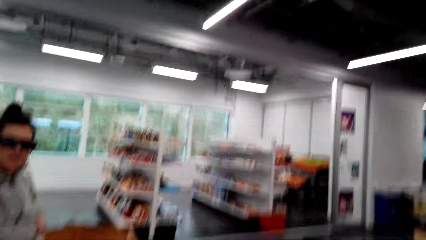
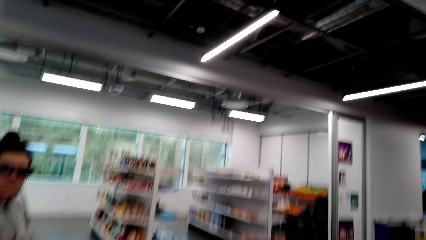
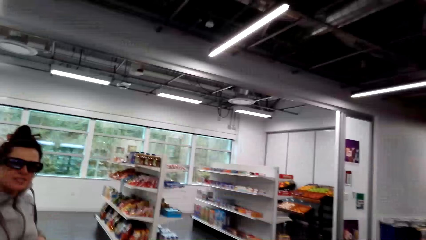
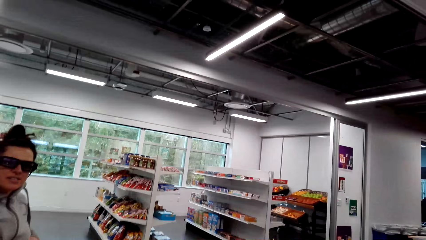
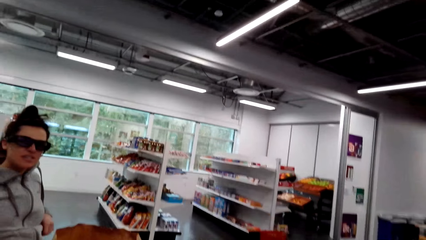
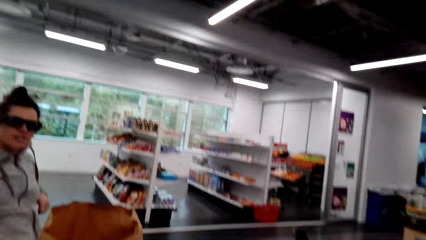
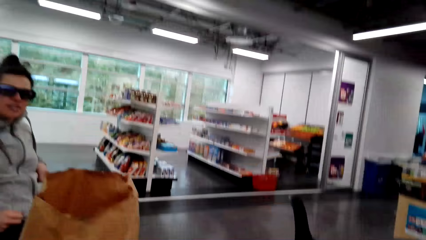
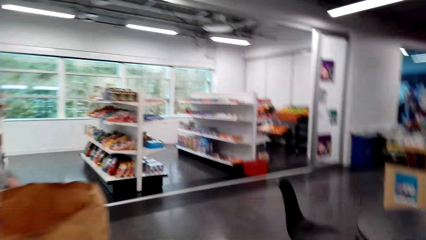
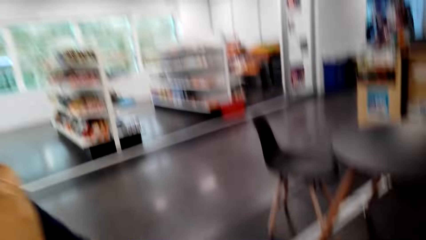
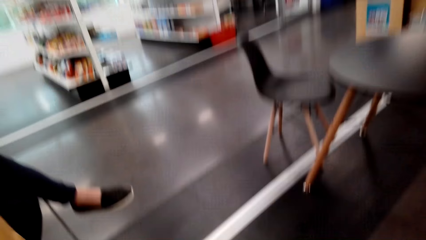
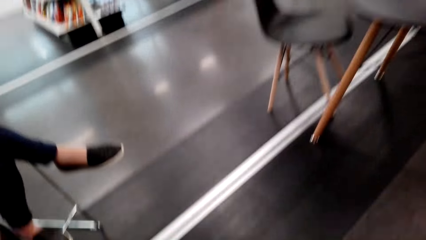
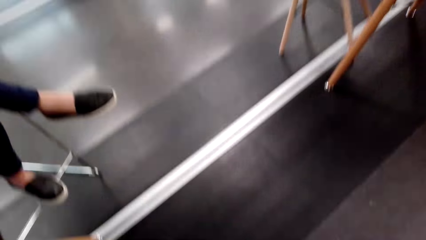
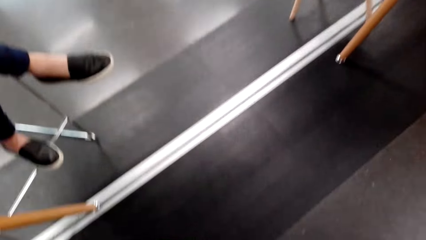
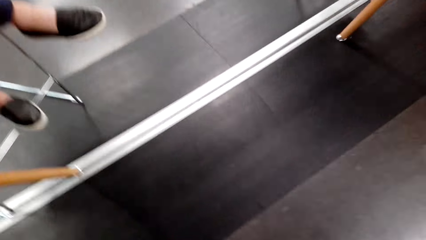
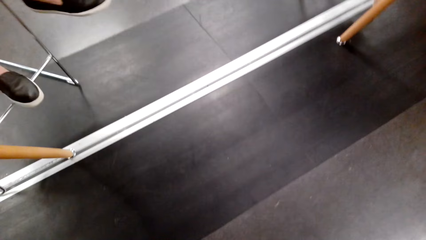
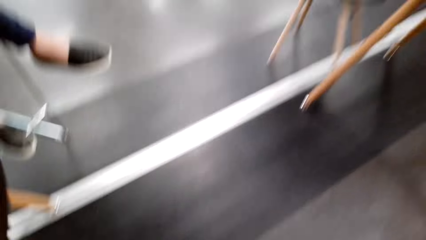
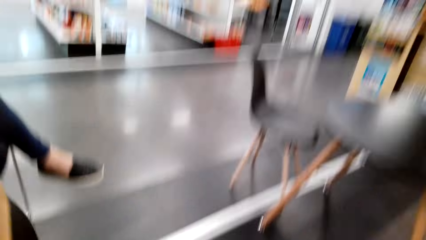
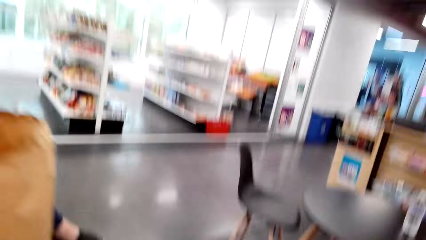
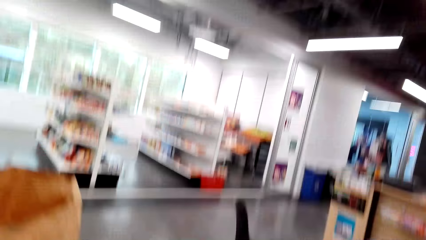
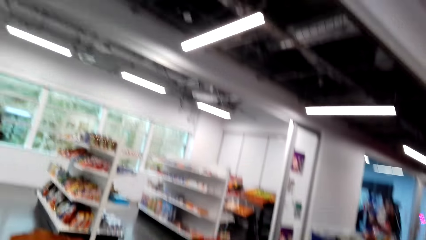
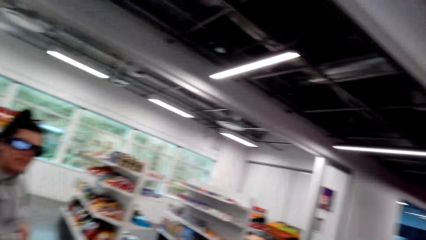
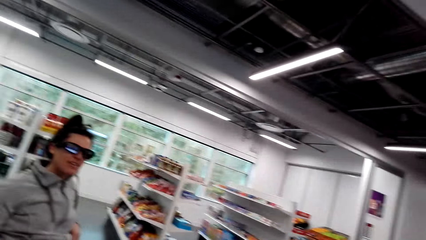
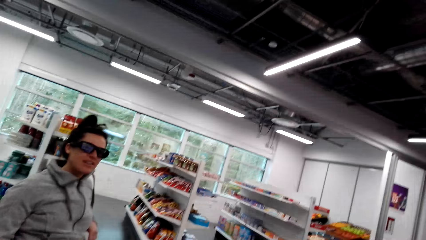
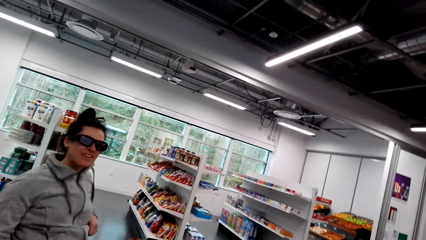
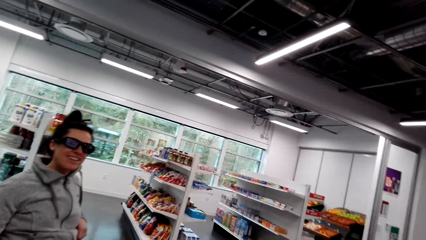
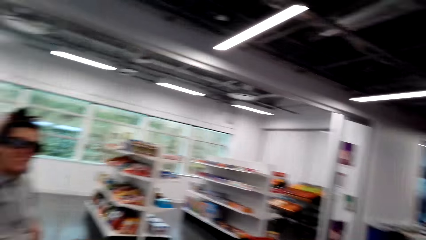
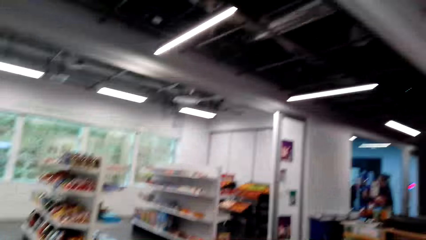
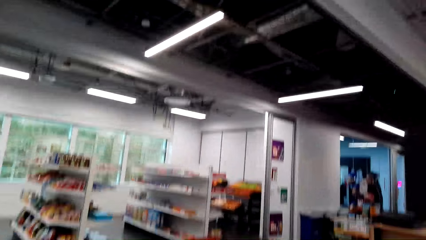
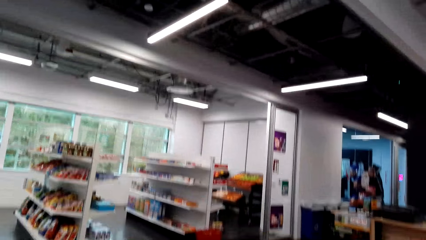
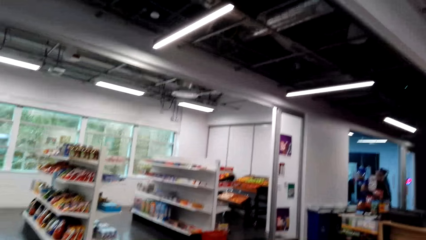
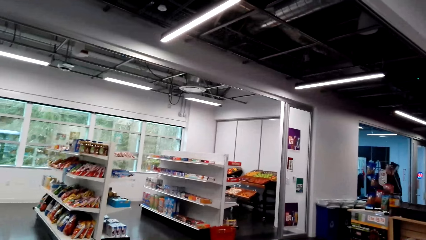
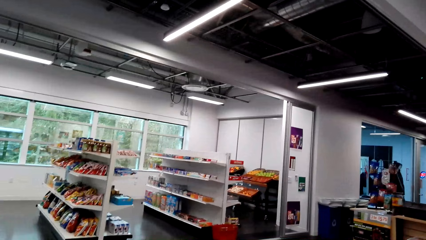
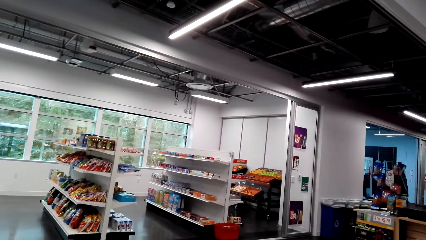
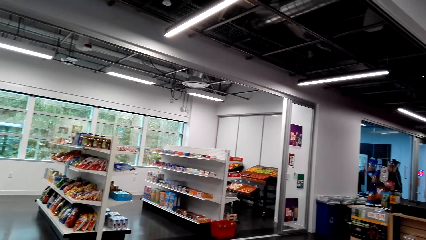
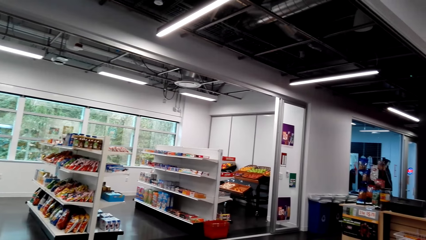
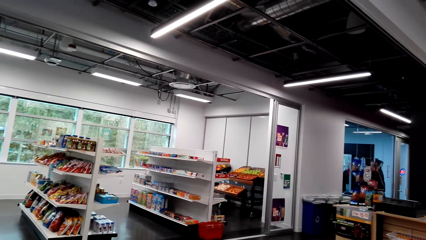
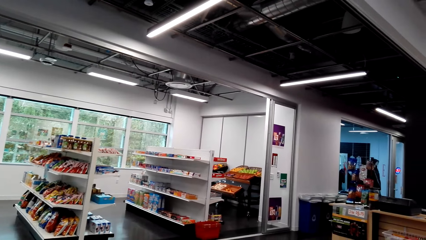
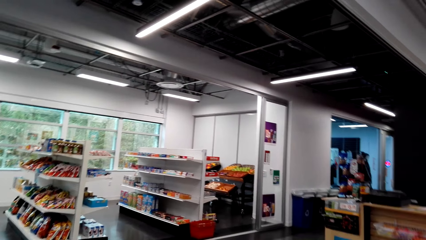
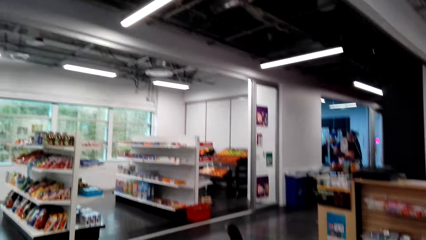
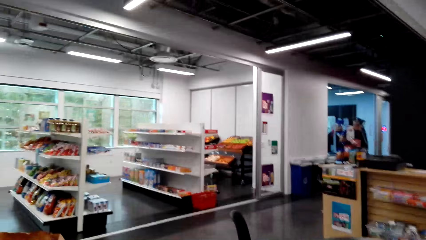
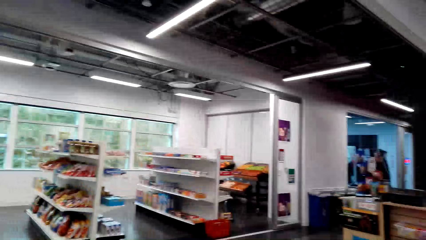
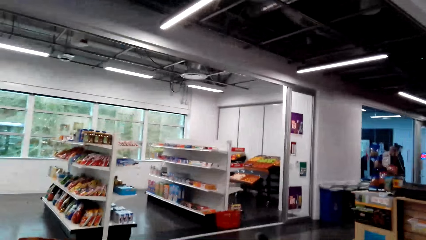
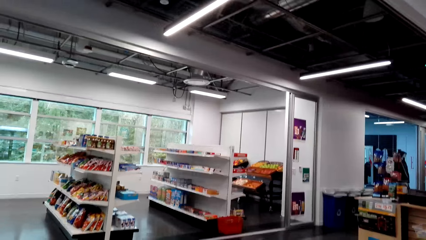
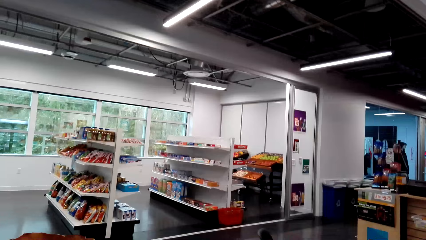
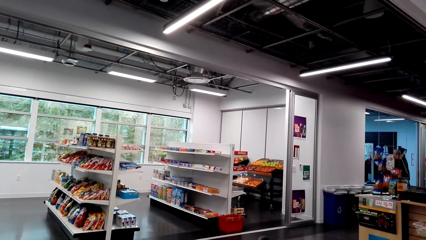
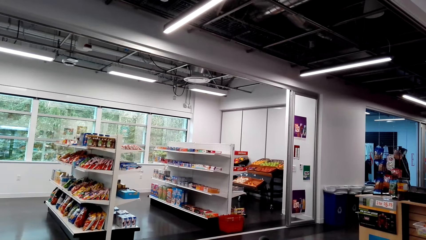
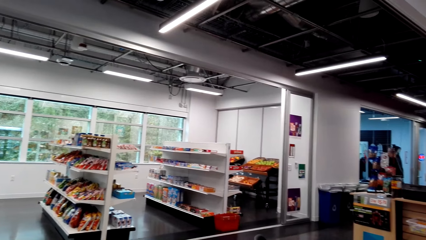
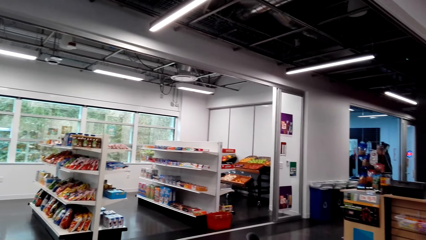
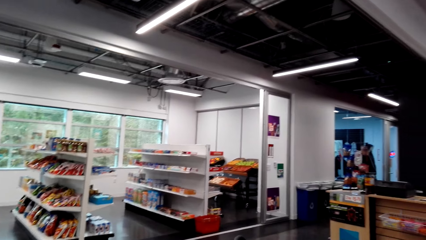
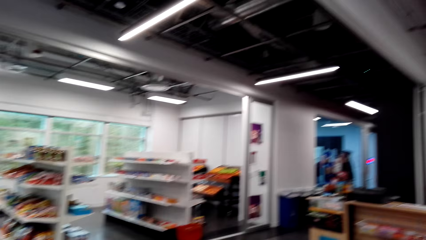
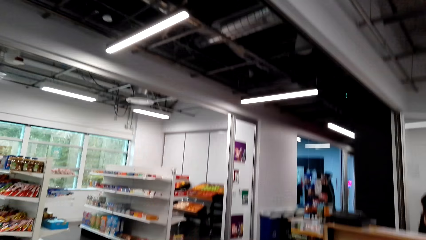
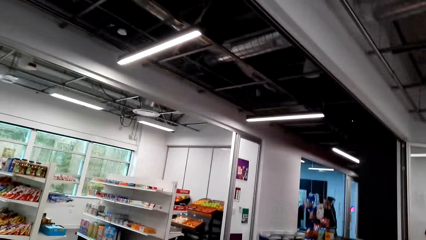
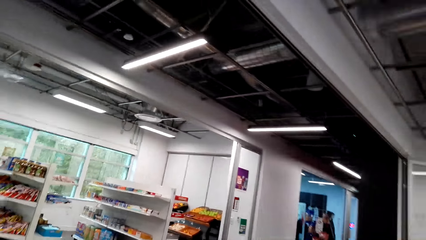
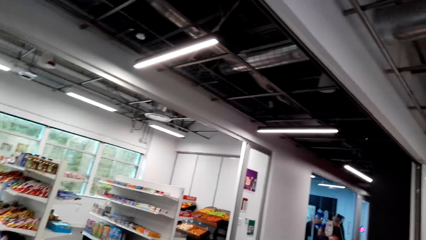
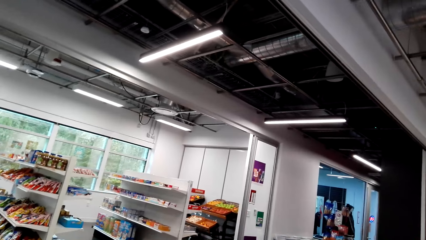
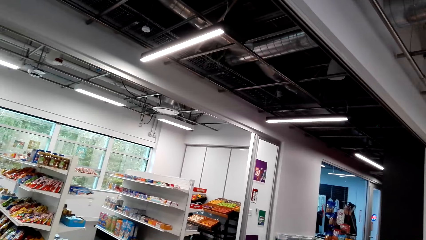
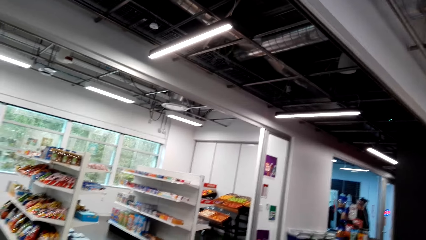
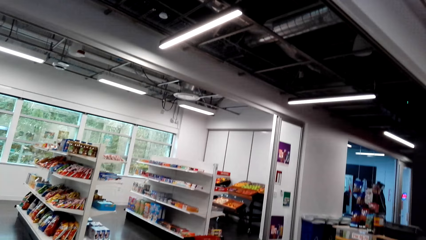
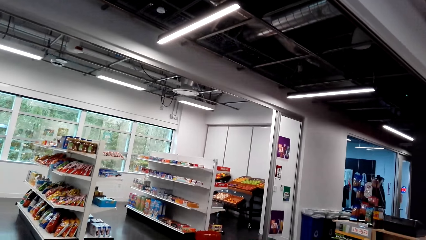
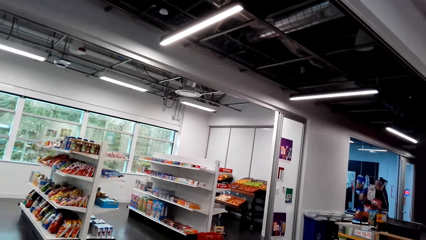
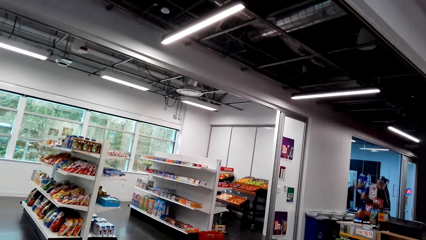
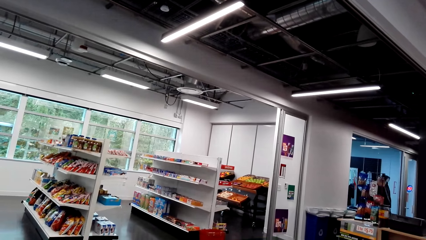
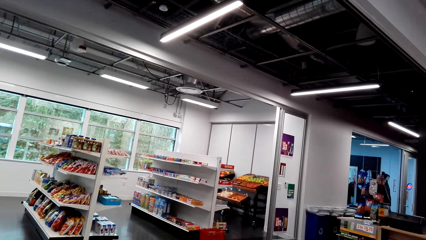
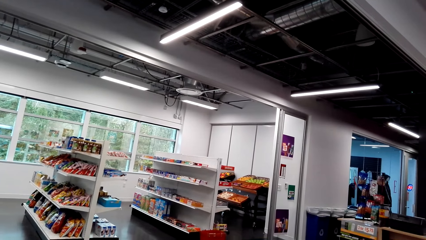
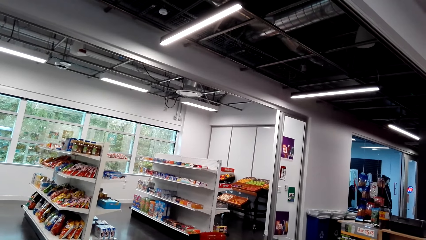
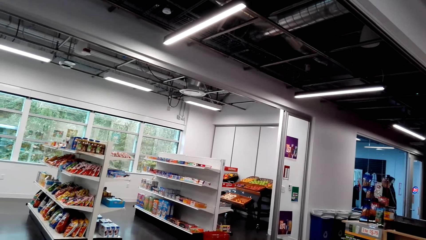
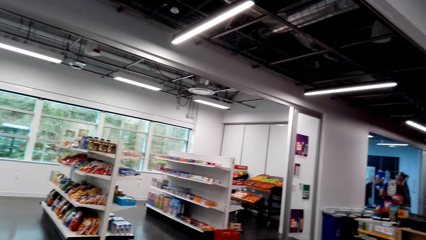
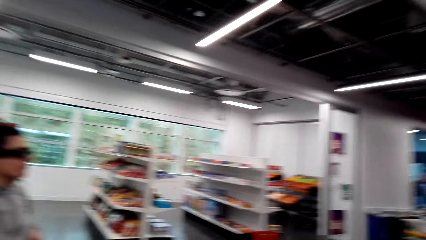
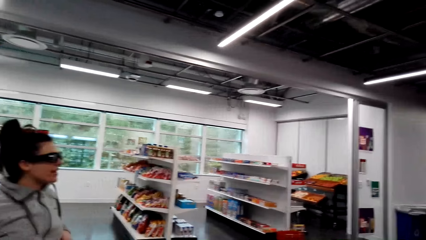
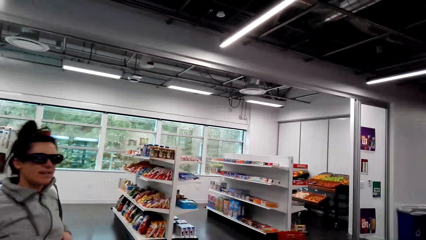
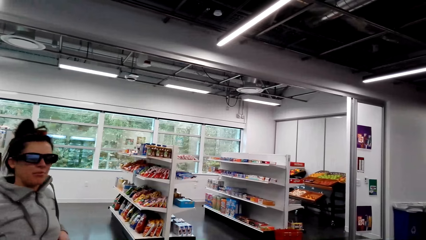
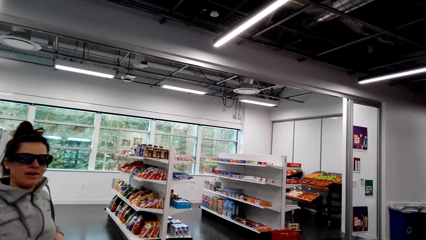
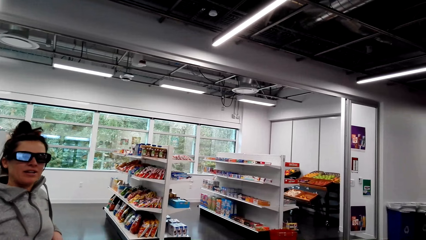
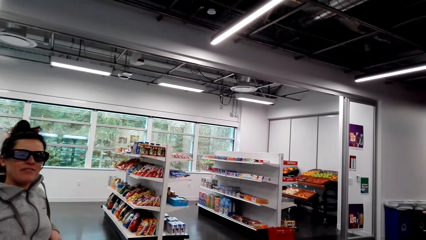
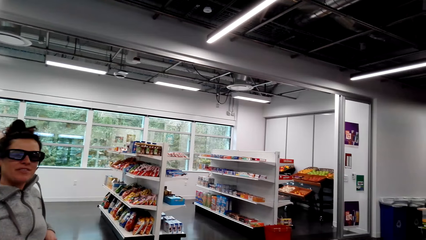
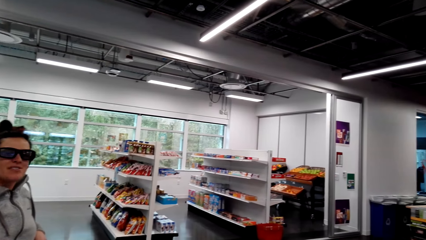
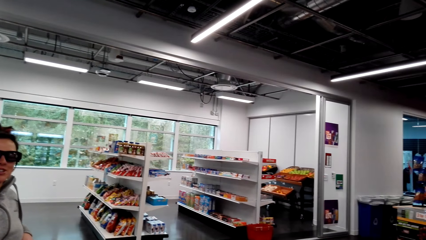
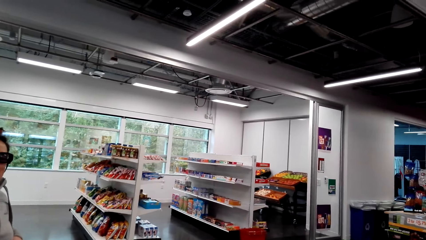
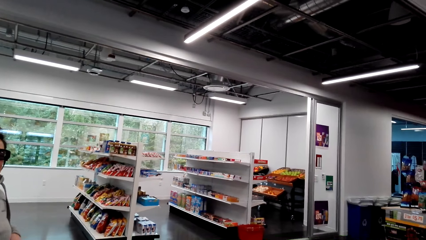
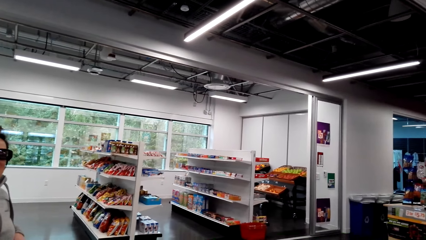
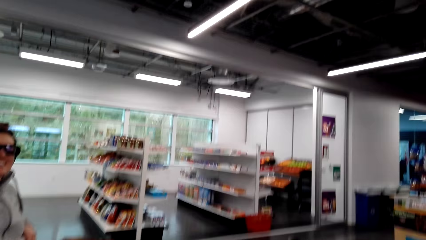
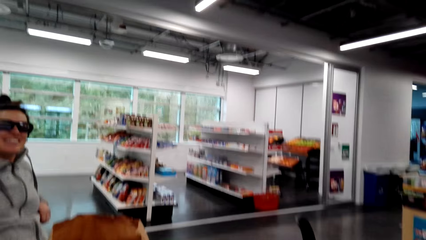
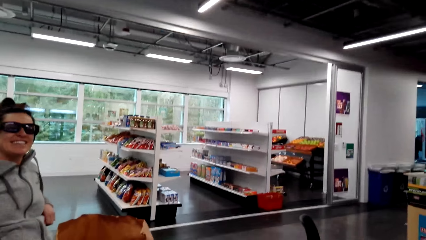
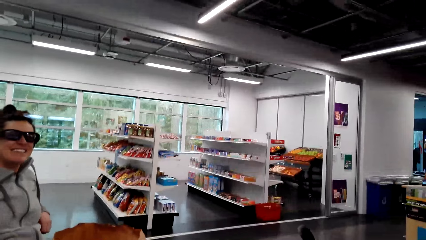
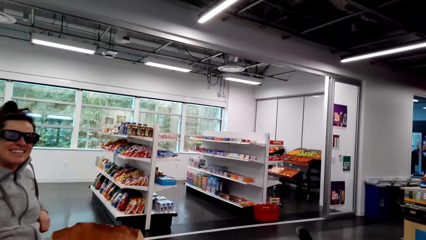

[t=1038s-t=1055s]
The camera wearer looks at a woman. They look at the floor. They dialogue with the woman. They look at the woman. They look around the supermarket. They look at the woman.
